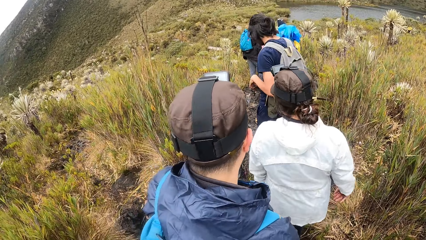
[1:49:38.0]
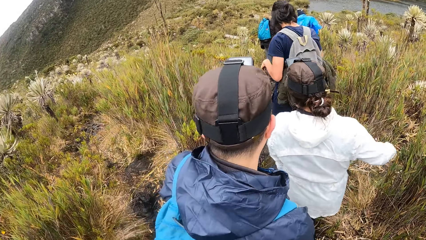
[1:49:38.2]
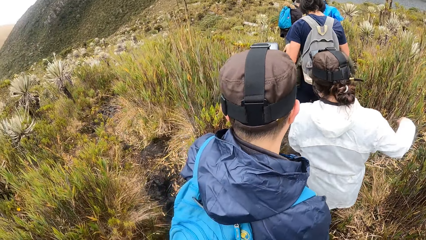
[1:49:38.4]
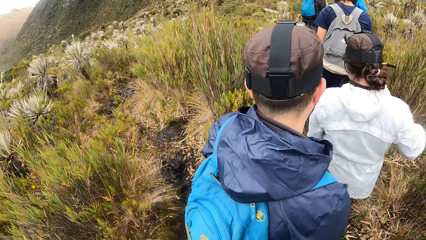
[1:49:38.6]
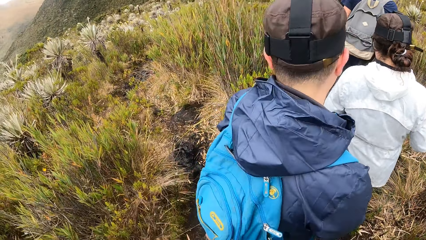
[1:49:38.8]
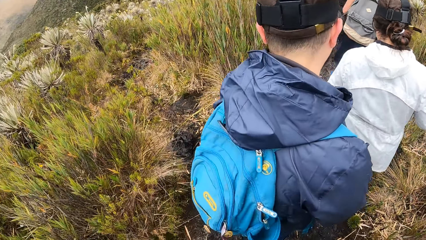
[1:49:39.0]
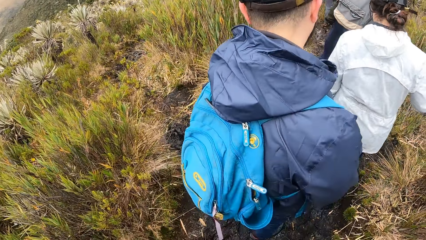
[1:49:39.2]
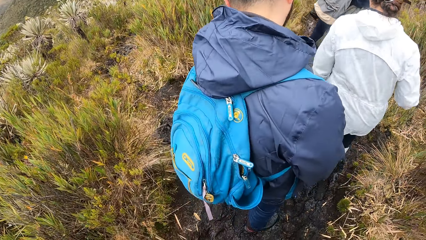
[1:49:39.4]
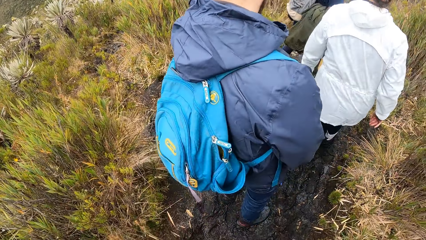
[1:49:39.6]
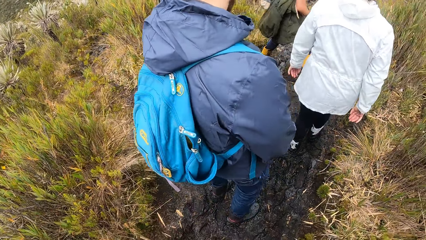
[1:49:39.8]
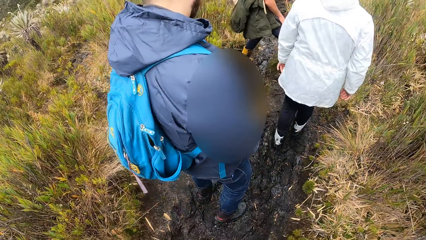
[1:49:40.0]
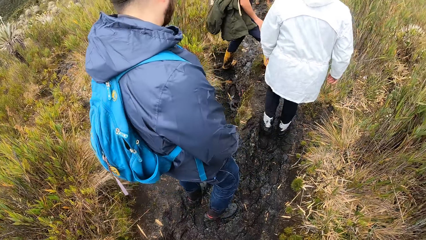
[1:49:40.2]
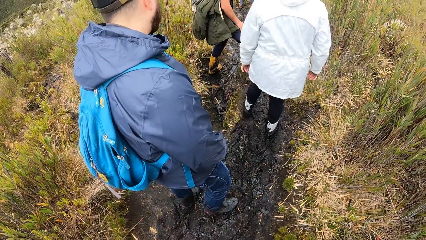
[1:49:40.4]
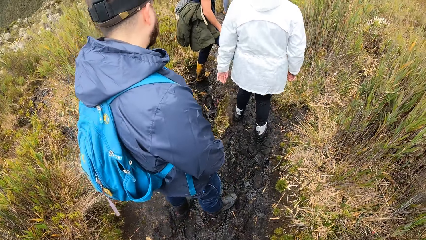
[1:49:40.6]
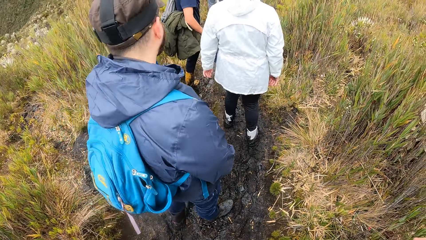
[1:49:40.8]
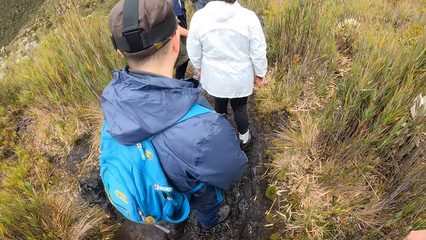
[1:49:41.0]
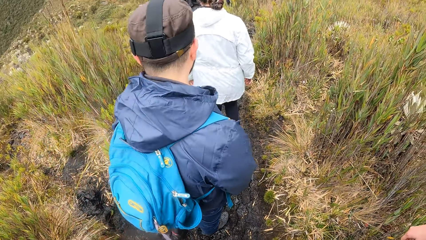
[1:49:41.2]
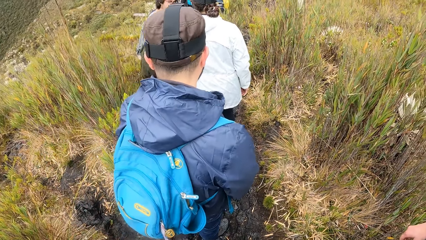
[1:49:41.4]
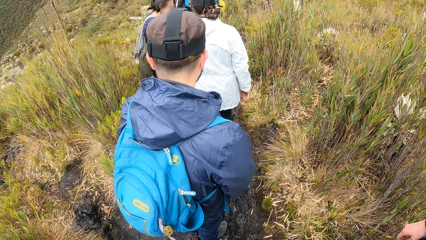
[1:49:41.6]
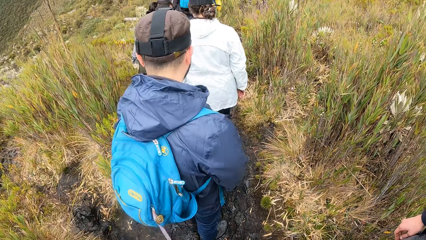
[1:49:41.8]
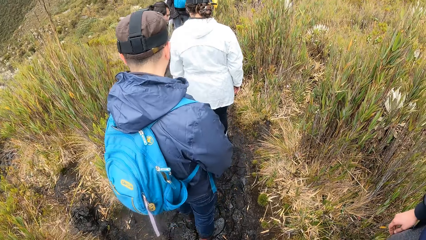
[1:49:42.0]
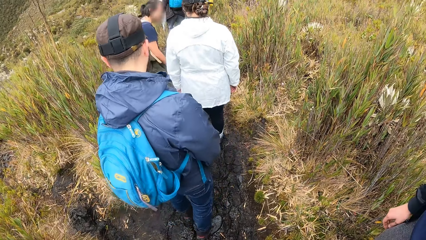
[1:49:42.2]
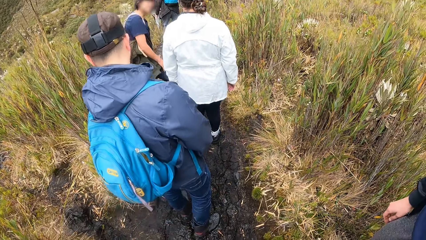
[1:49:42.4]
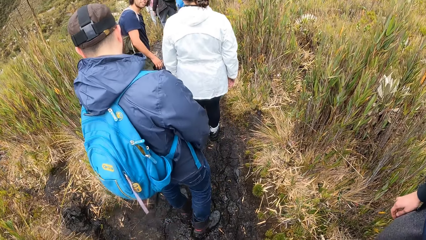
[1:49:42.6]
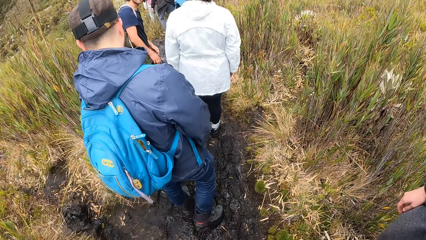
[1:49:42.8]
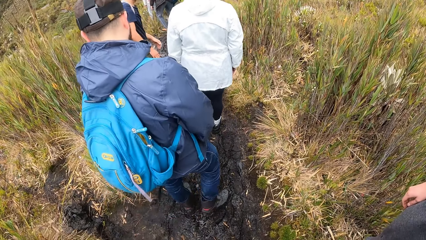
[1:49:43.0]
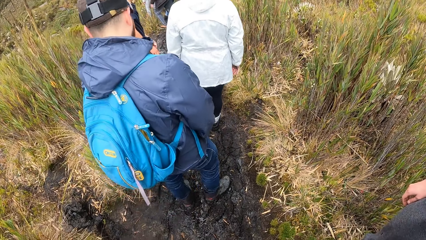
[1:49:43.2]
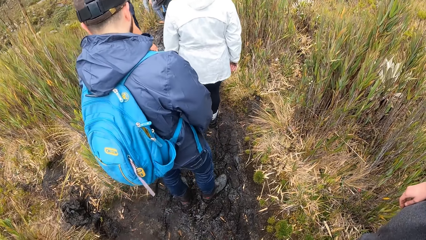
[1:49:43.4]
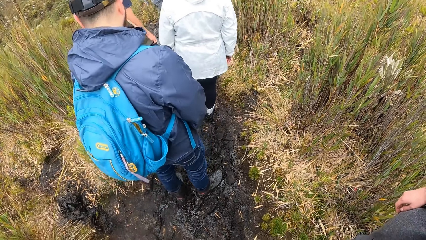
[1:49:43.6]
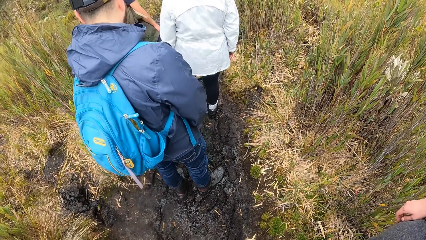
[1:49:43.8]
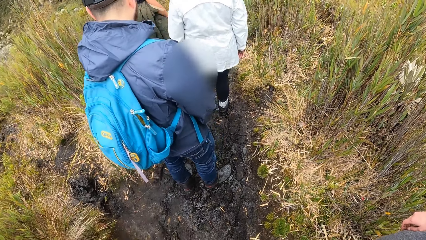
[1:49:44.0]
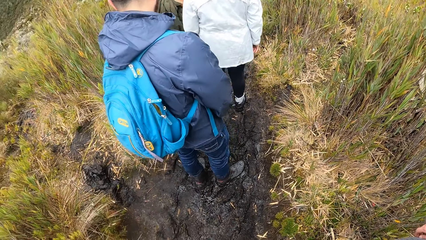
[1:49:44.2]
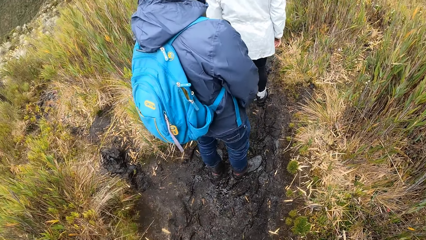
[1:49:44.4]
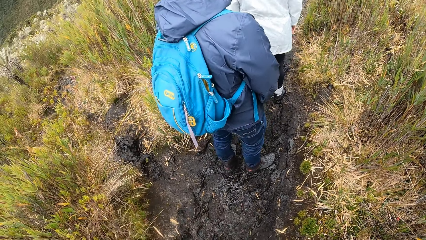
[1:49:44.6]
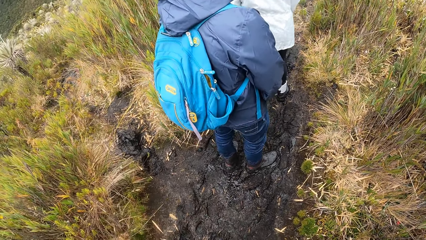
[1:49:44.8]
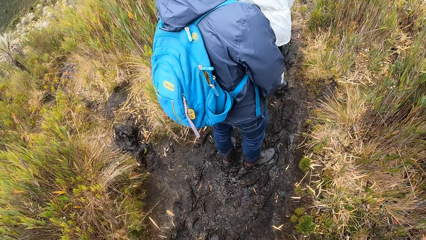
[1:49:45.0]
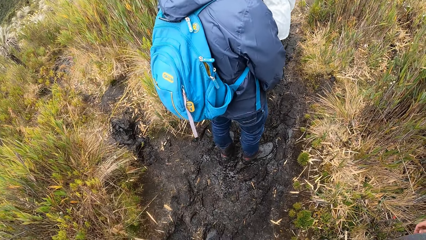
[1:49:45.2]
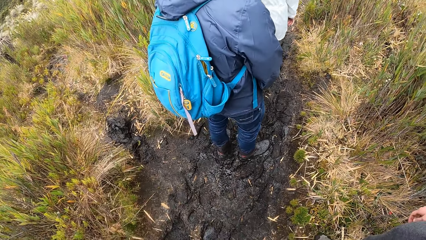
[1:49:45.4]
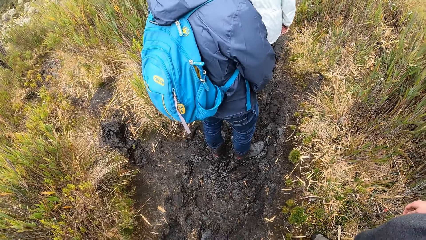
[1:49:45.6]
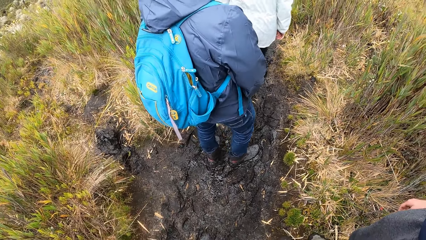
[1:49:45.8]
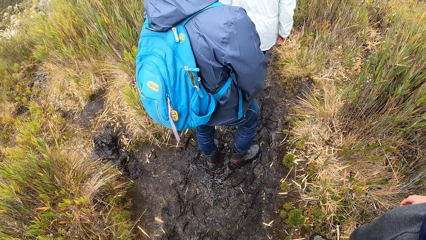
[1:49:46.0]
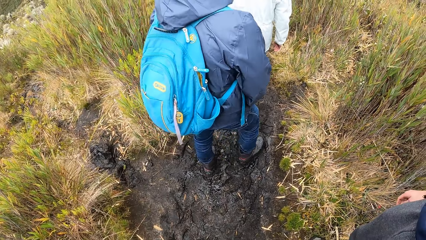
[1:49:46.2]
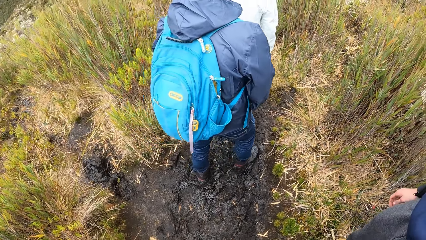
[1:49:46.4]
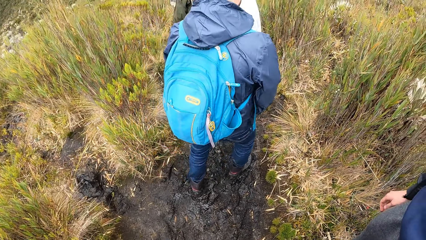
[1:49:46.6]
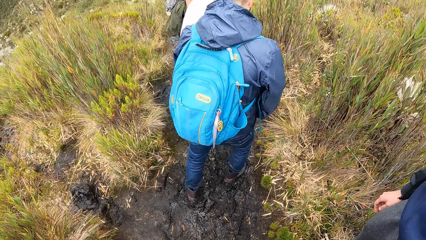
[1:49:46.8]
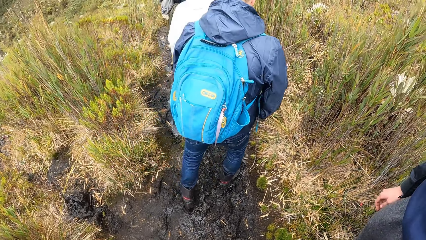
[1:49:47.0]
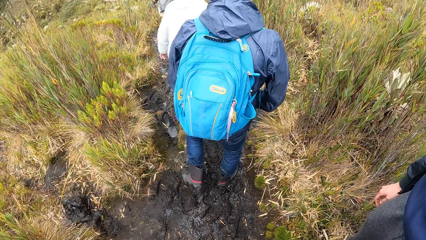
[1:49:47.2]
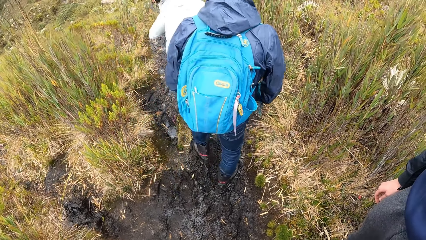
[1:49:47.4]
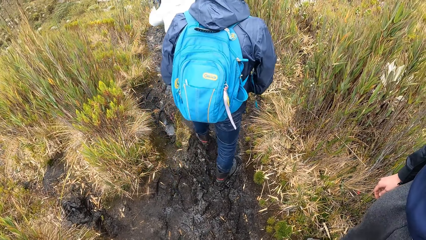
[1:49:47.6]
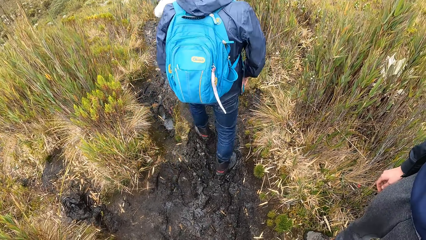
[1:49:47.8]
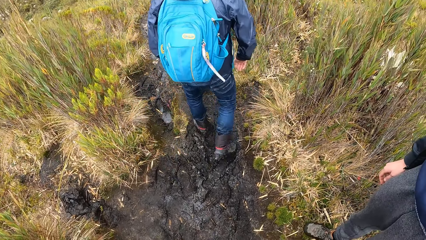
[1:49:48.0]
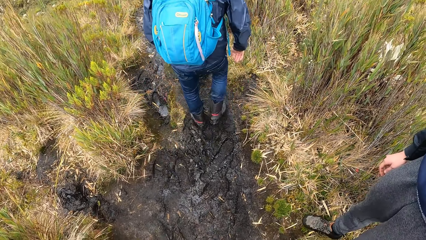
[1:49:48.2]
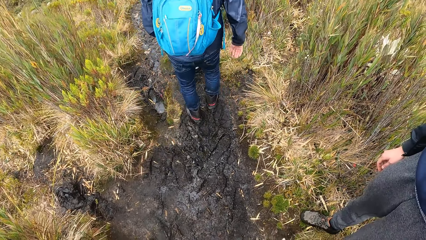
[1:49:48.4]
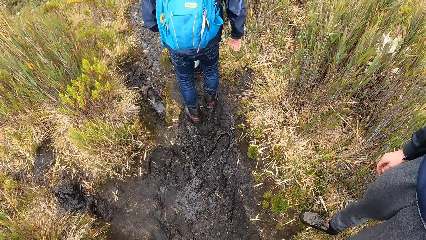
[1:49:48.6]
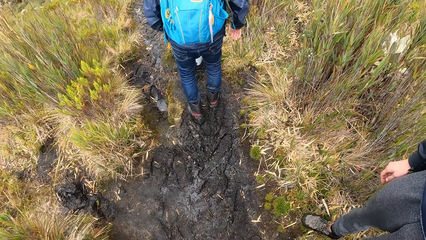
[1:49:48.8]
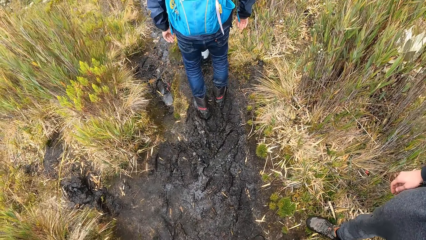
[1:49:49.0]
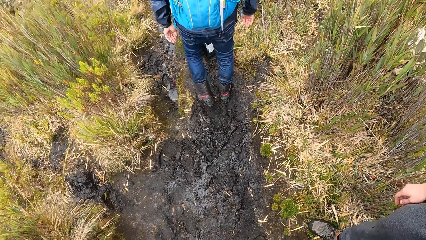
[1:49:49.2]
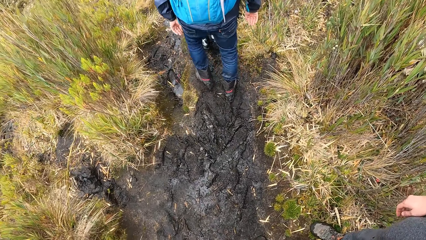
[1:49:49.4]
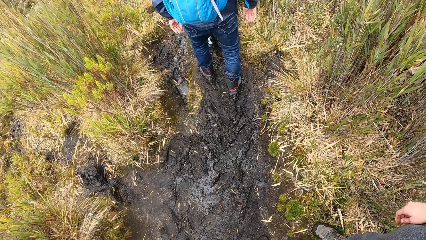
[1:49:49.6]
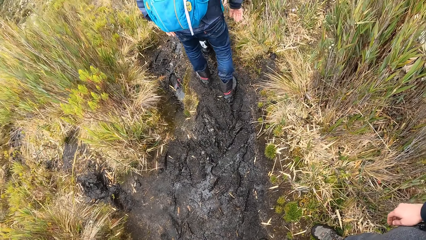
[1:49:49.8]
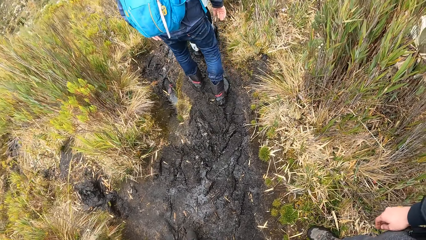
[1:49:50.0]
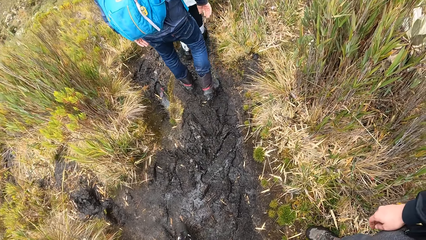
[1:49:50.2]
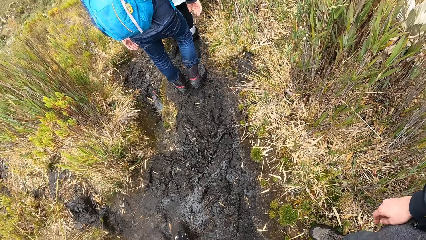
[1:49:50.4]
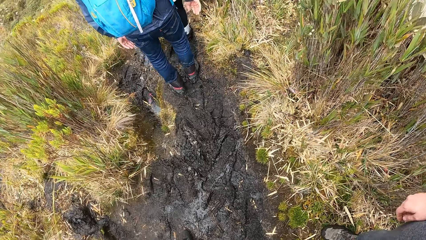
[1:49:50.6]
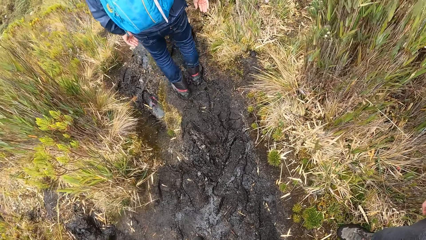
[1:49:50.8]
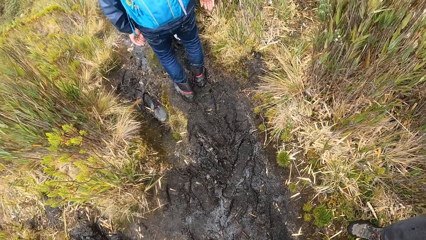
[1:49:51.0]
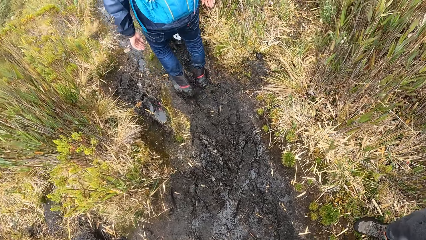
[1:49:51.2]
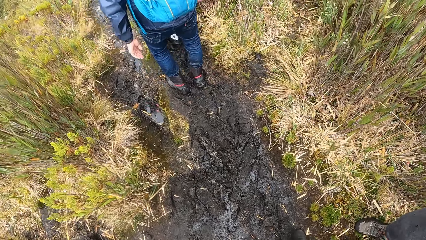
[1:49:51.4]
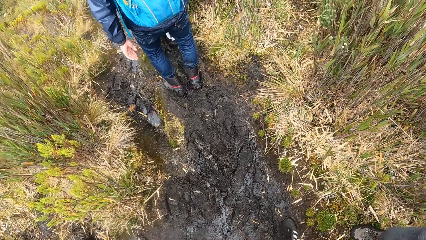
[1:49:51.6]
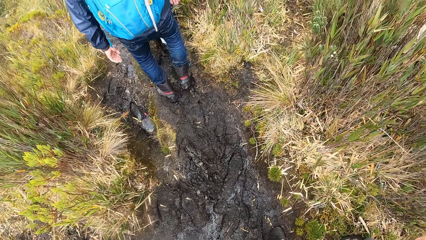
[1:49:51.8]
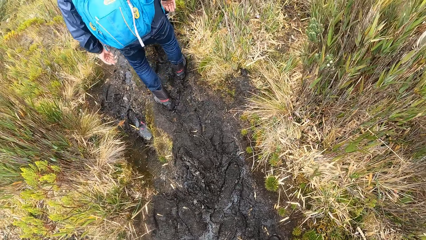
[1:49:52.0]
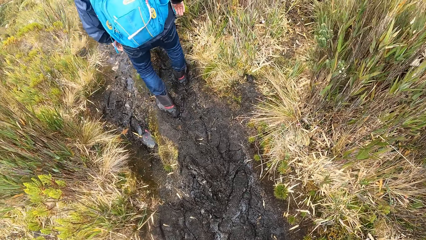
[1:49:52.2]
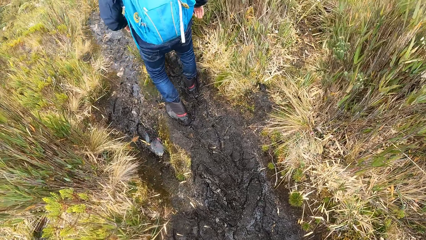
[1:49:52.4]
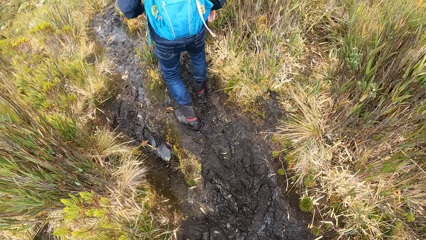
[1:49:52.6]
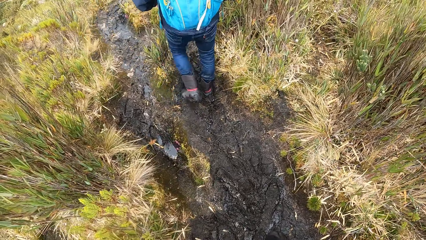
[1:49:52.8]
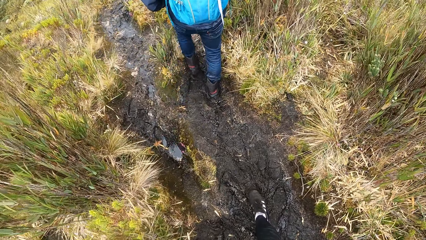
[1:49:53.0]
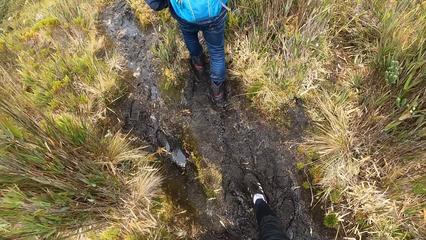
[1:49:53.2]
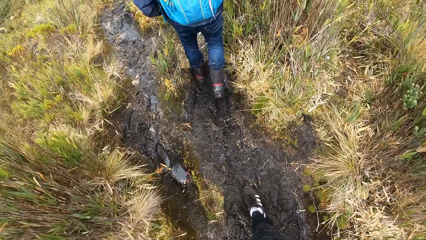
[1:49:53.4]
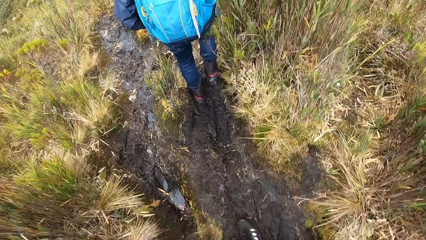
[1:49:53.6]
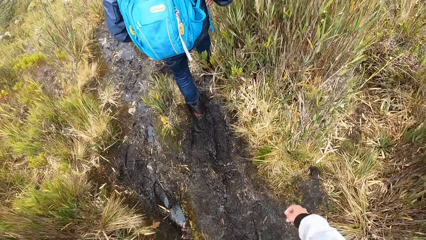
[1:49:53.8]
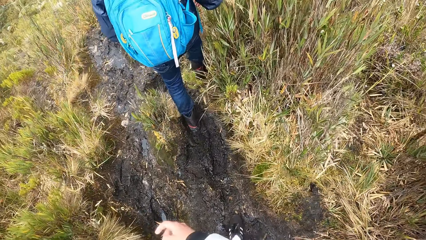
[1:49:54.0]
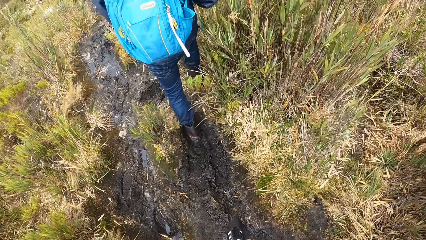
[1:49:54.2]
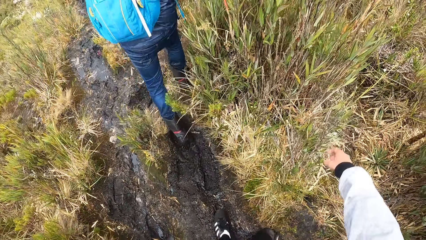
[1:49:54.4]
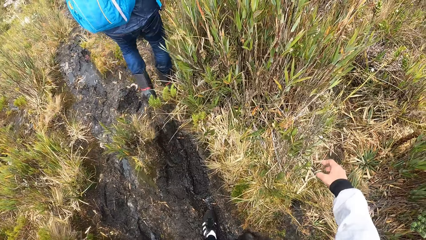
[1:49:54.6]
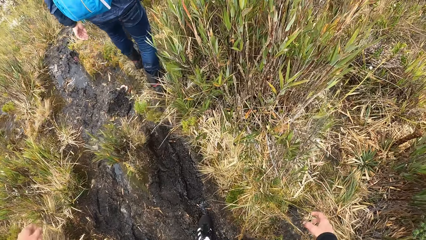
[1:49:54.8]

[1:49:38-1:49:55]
The camera wearer walks on a bush path with the other tourists.
